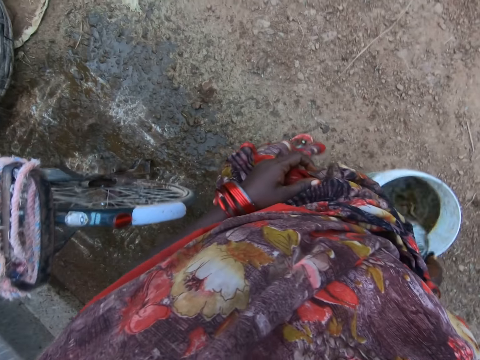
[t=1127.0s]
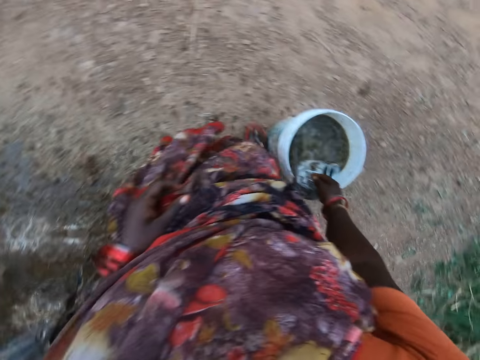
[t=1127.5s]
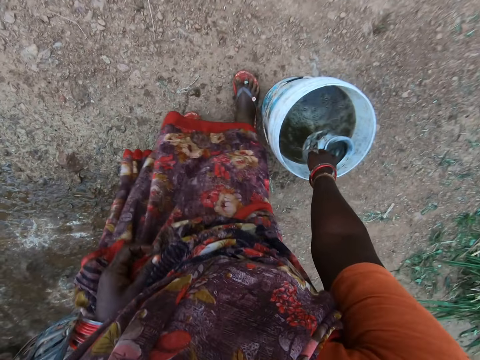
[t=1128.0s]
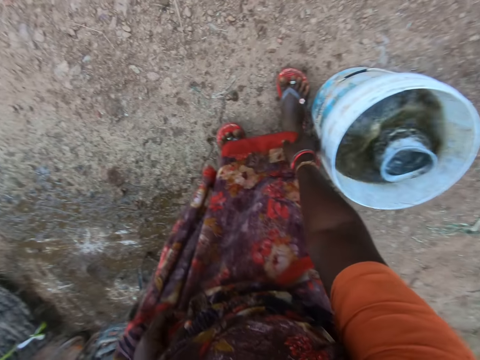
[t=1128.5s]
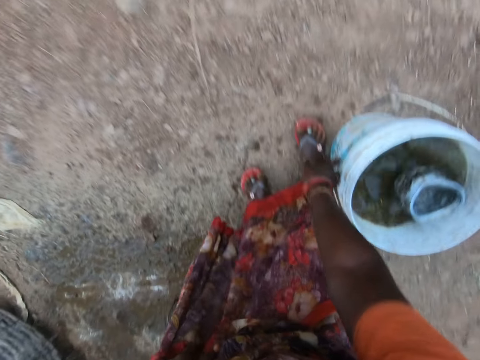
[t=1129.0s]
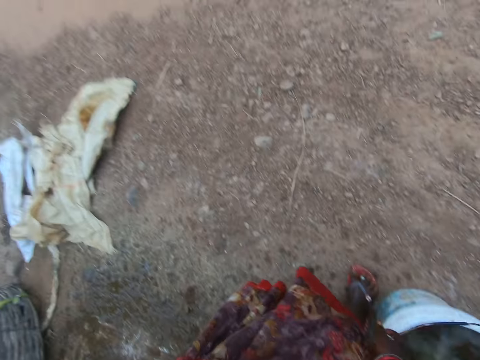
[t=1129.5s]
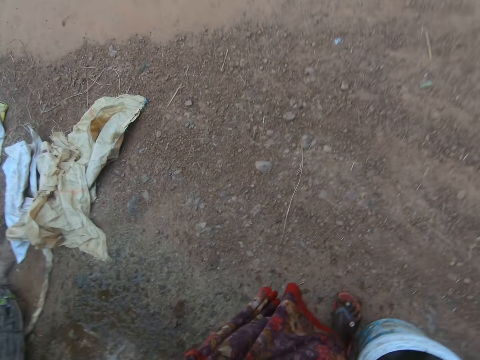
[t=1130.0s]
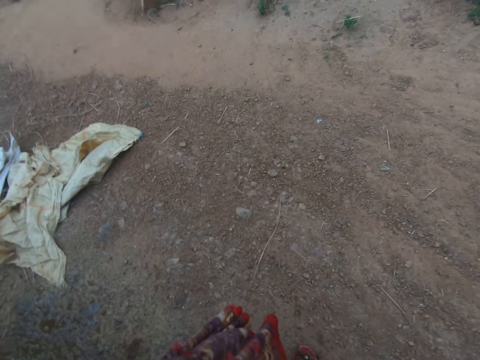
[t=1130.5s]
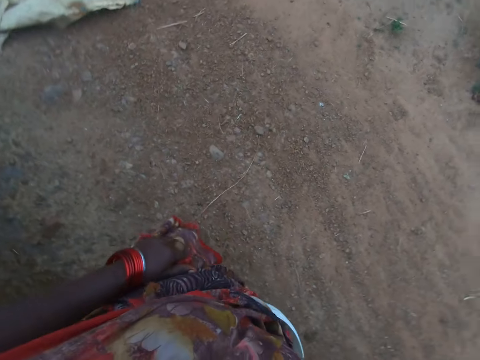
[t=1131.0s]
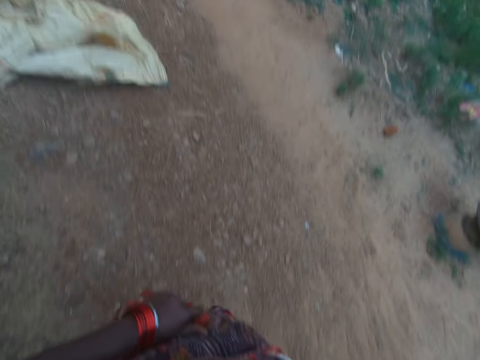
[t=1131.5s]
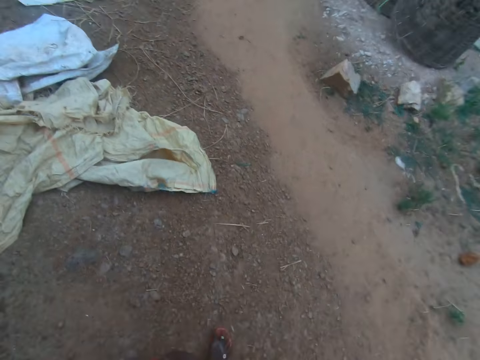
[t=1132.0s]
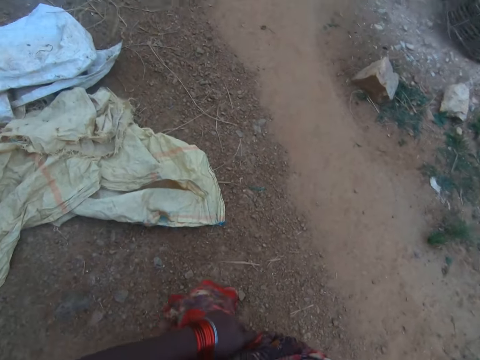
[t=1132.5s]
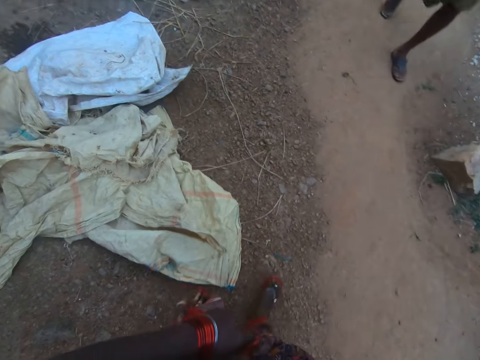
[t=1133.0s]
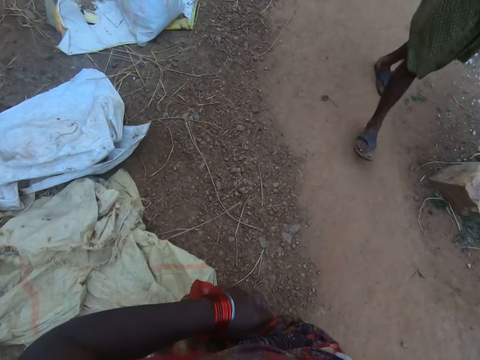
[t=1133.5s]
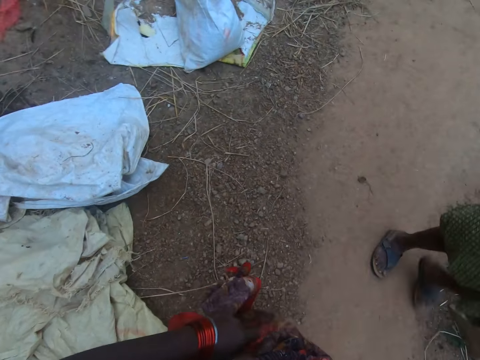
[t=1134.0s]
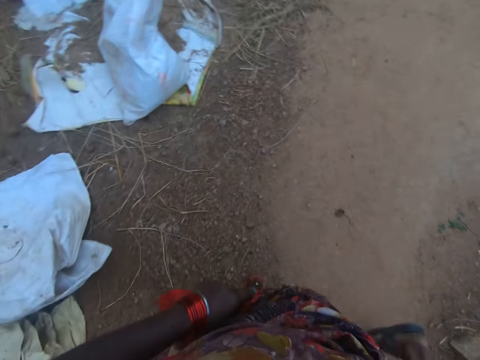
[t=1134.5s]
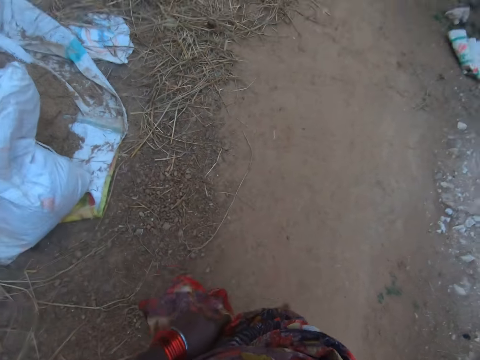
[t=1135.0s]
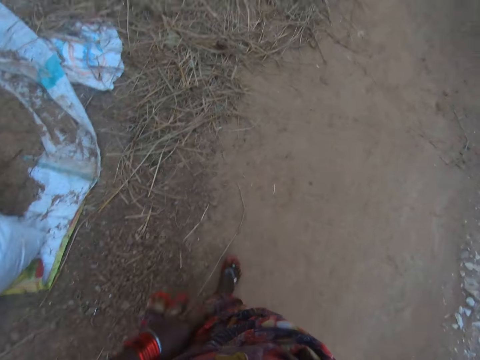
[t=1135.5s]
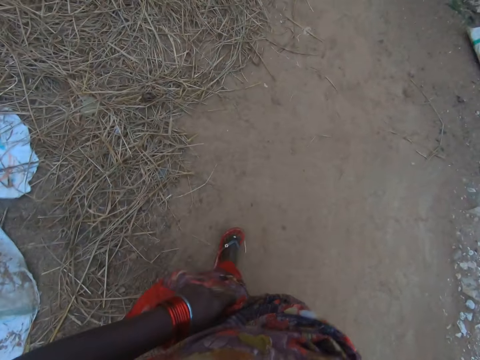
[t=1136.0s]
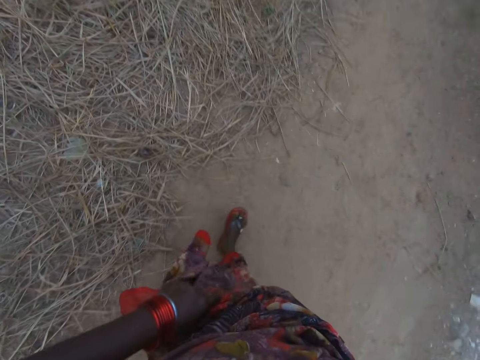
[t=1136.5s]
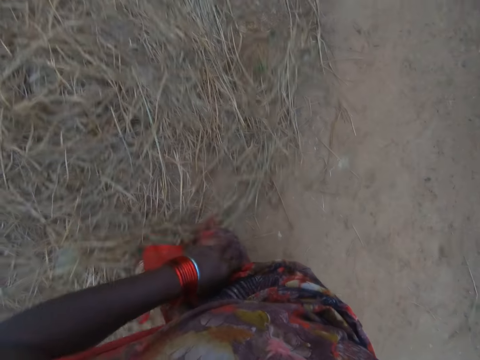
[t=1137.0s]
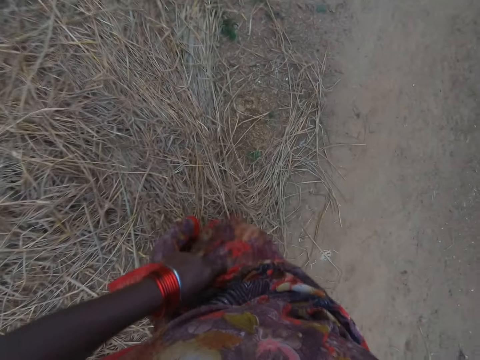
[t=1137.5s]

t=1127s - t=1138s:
The camera wearer pours the water in the bucket. She drops the bowl in the bucket. She picks up the bucket from the floor with her right hand. She carries away the bucket. She walks a bit in the compound.

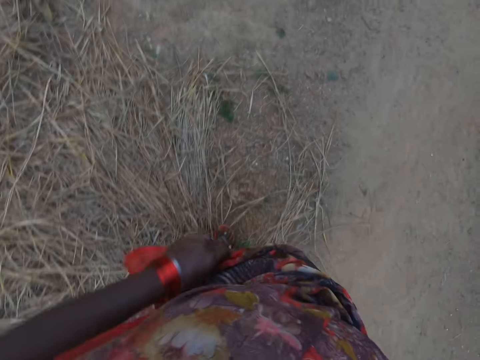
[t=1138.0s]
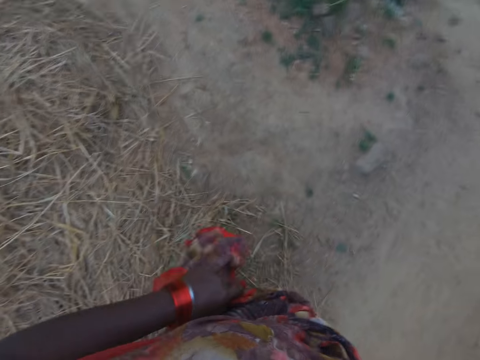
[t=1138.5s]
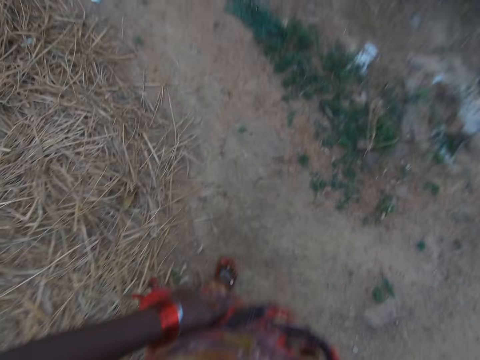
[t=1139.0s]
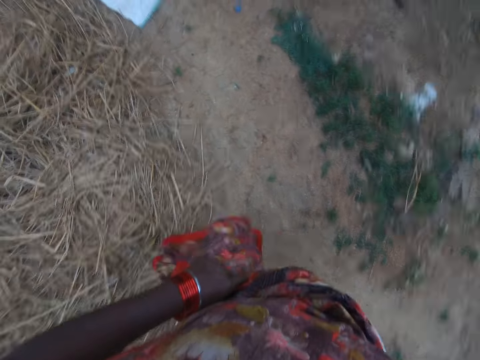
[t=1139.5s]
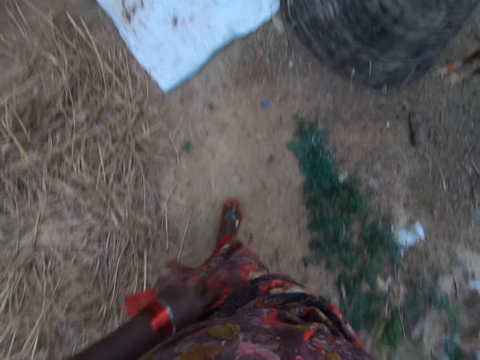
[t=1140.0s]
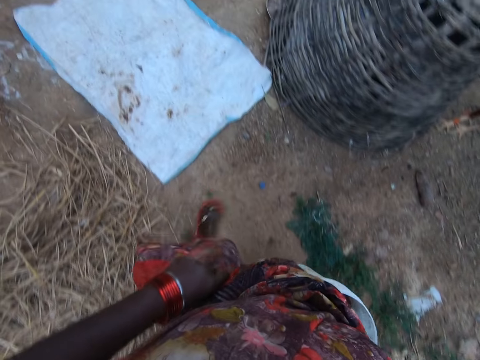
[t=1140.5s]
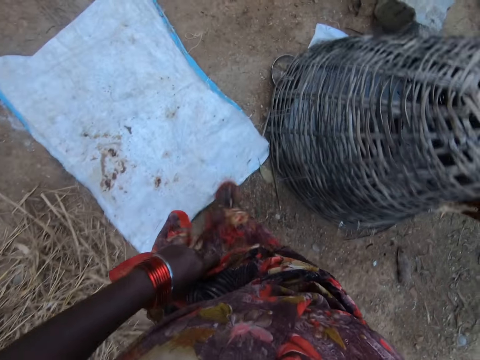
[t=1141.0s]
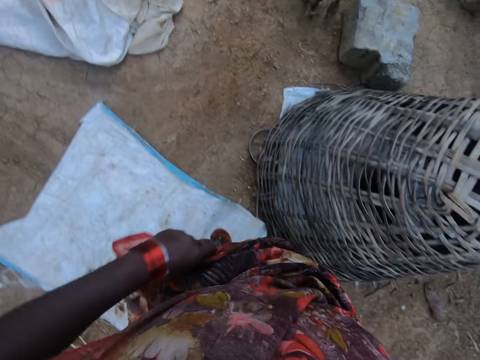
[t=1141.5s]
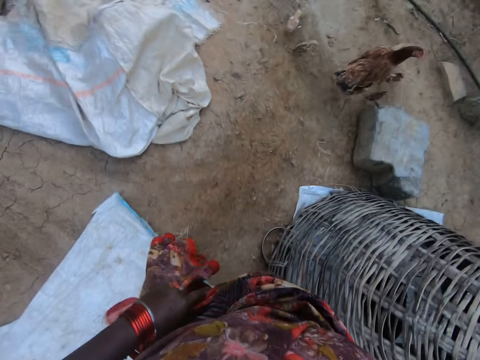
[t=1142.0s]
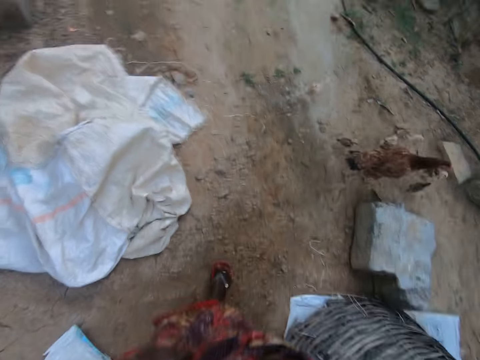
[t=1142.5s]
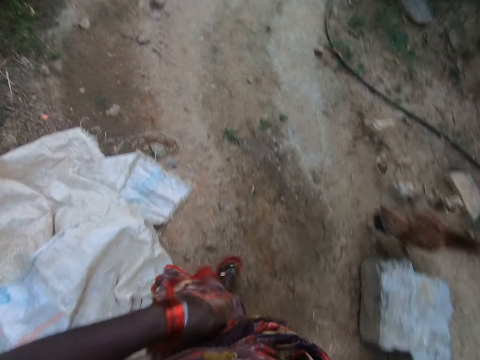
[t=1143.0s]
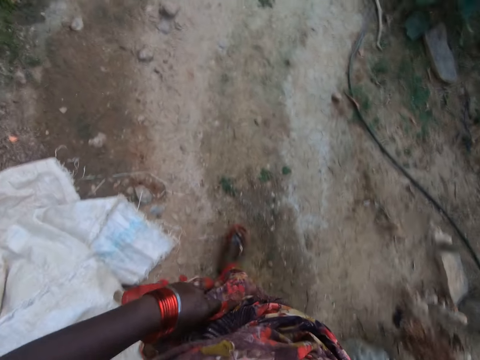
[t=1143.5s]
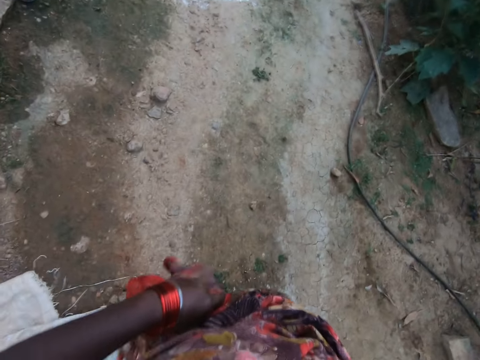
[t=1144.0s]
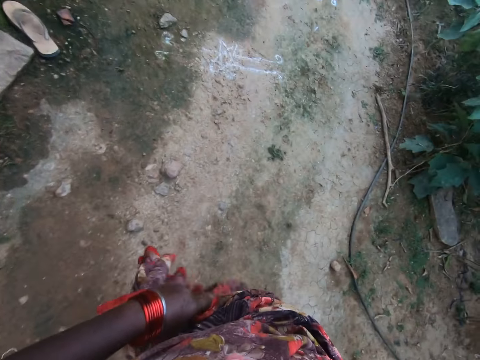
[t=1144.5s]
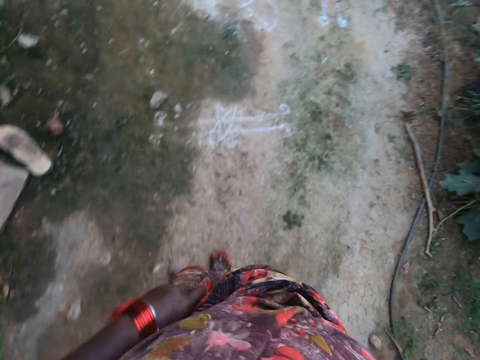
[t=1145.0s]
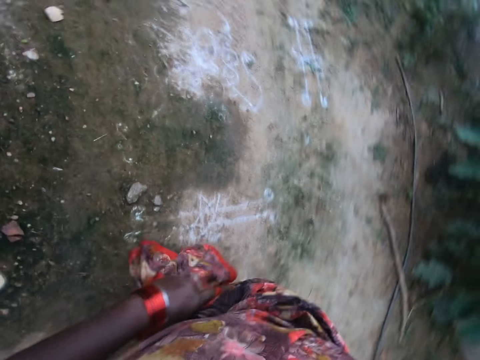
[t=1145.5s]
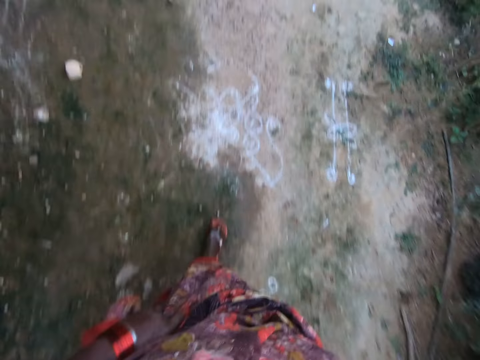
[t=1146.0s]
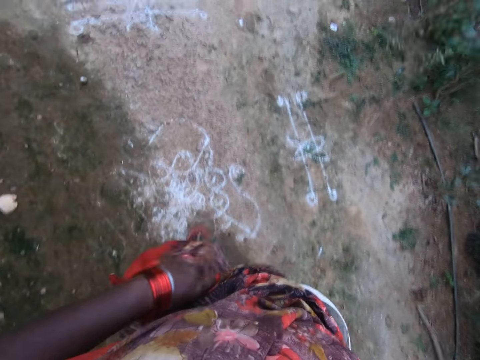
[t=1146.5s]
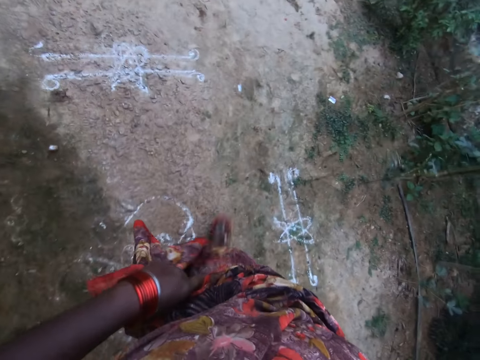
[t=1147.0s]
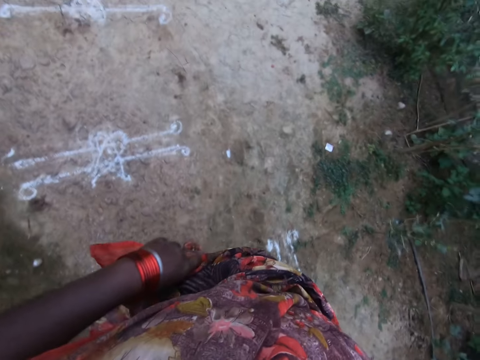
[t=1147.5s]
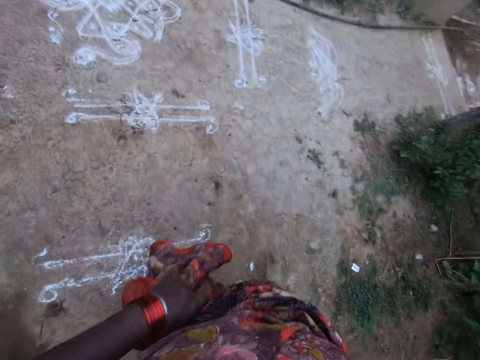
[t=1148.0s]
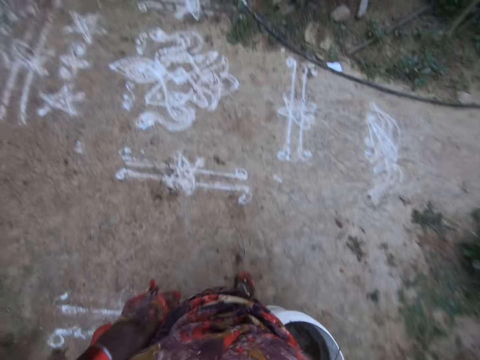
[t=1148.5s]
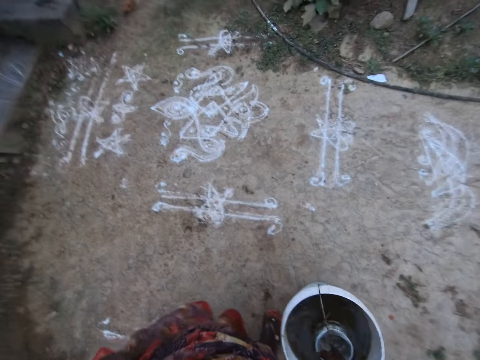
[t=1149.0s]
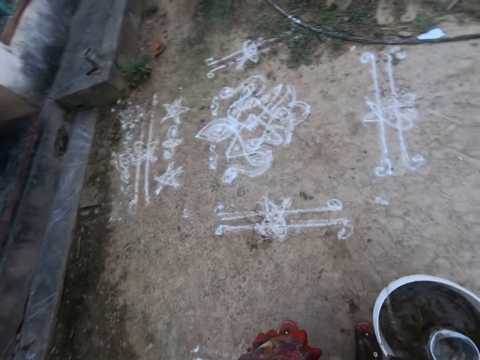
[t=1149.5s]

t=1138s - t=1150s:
The camera wearer drops the bucket on the floor.

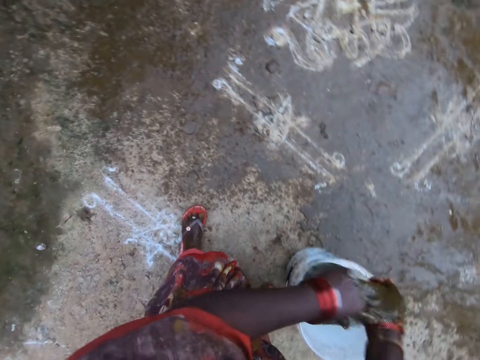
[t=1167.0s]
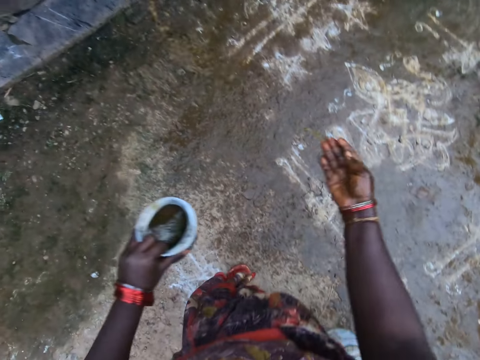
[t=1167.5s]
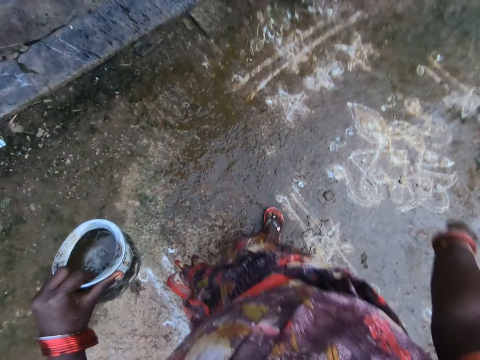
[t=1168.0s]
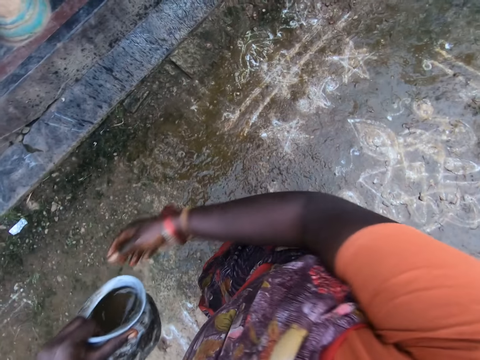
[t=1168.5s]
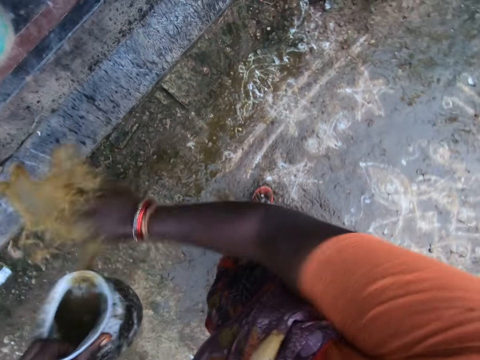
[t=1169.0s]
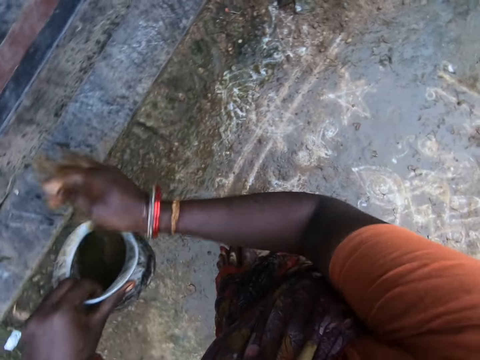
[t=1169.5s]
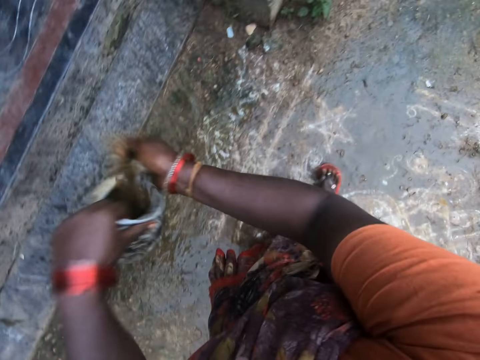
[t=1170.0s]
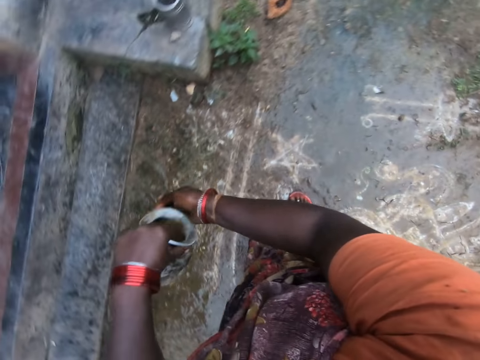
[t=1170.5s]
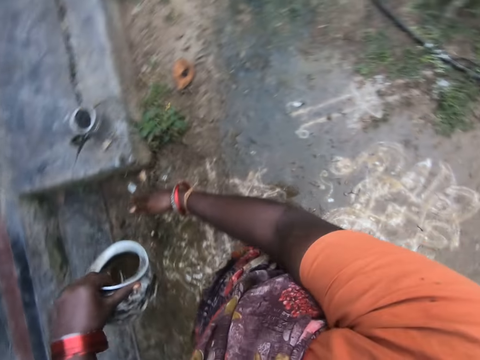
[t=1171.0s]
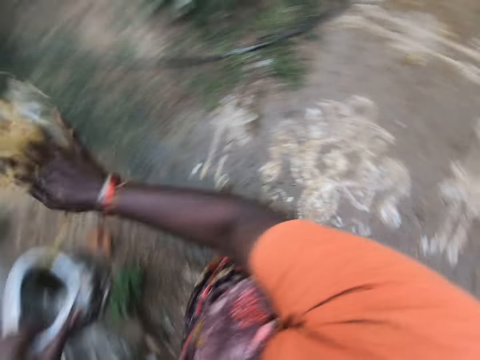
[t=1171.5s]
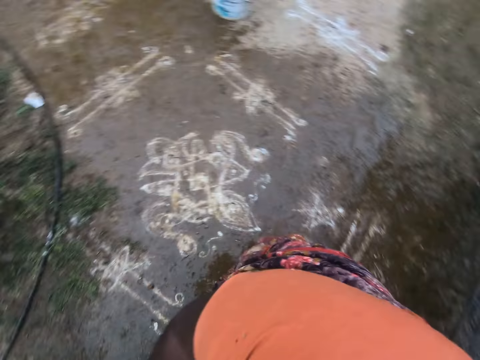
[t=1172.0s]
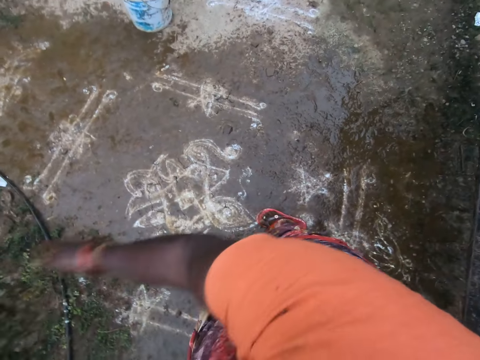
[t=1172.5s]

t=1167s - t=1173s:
The camera wearer passes the bowl to her left hand. She sprinkles the liquid on the floor.
